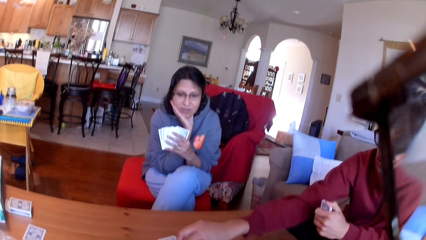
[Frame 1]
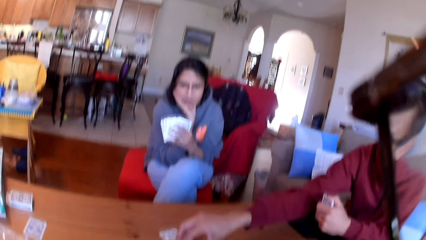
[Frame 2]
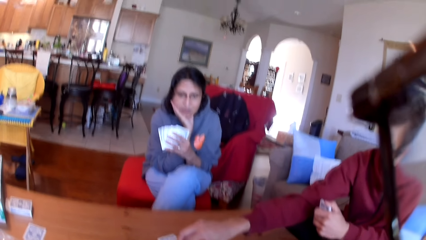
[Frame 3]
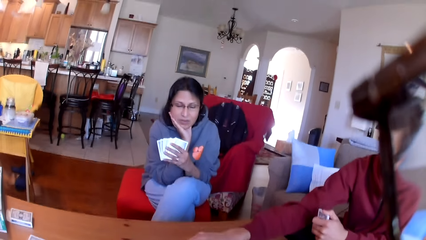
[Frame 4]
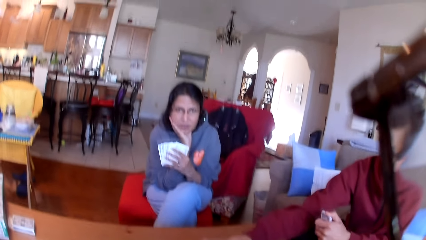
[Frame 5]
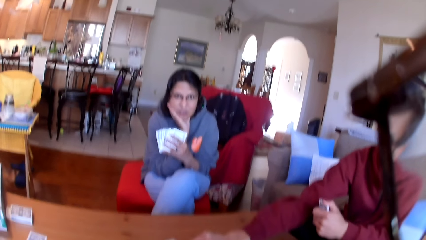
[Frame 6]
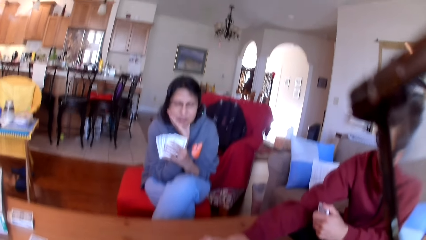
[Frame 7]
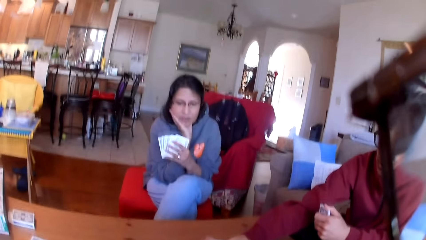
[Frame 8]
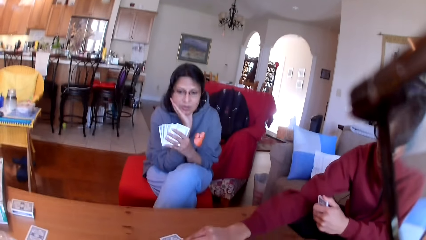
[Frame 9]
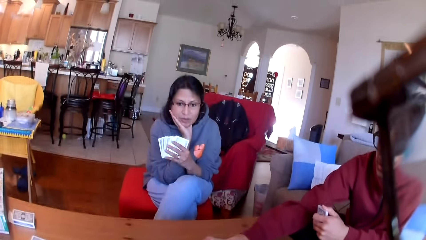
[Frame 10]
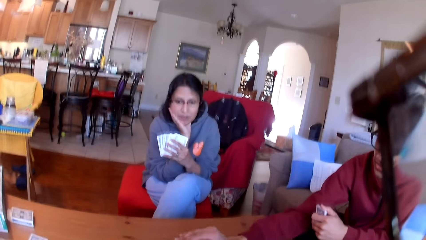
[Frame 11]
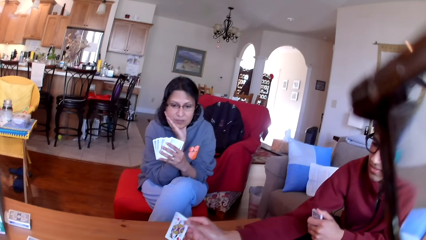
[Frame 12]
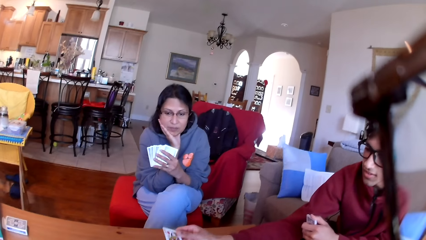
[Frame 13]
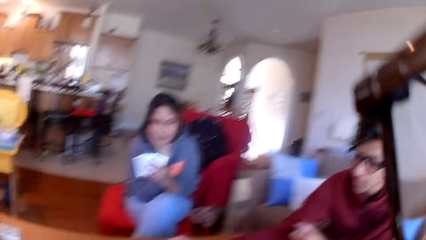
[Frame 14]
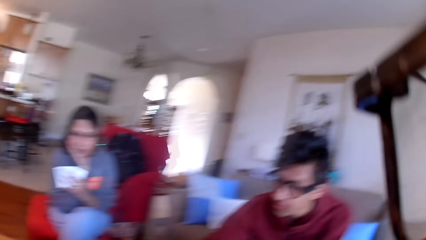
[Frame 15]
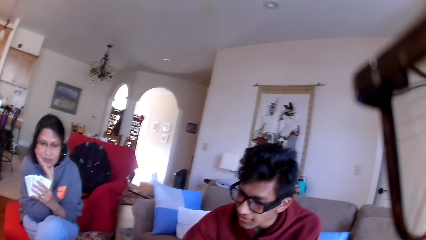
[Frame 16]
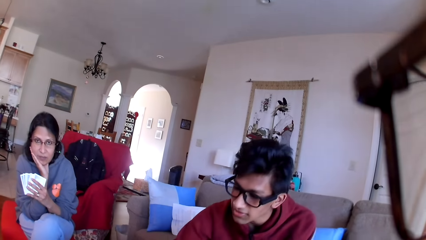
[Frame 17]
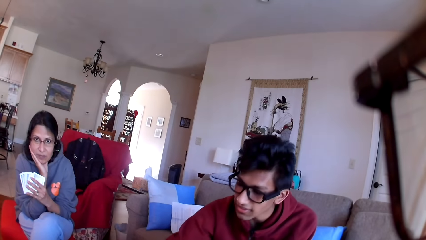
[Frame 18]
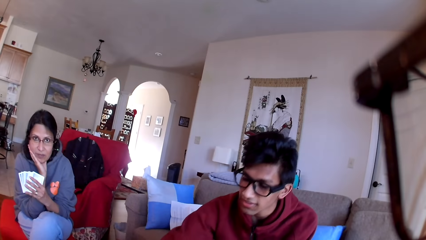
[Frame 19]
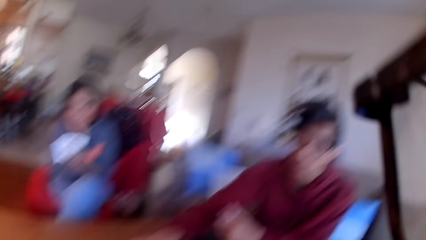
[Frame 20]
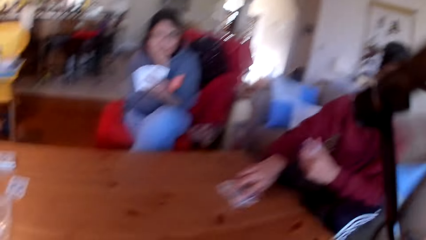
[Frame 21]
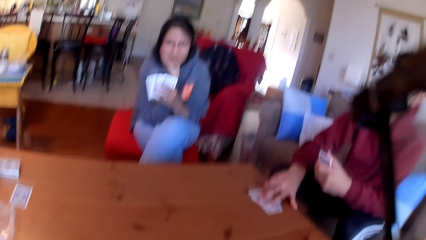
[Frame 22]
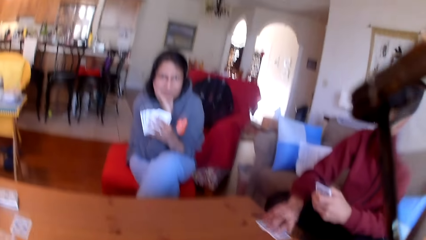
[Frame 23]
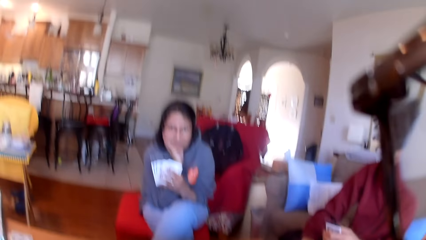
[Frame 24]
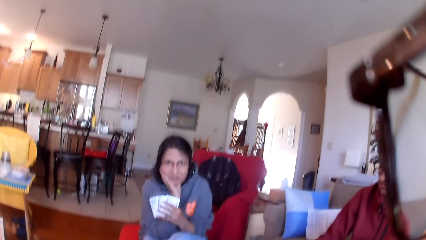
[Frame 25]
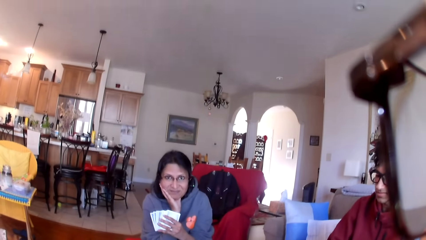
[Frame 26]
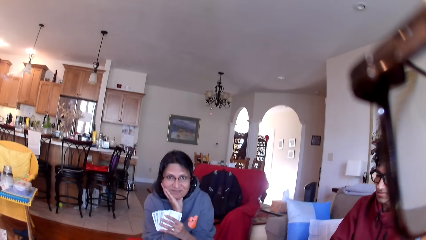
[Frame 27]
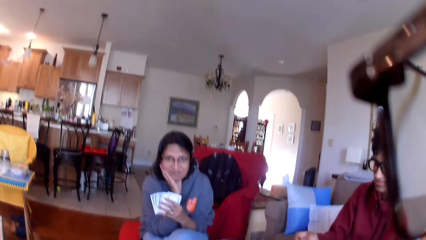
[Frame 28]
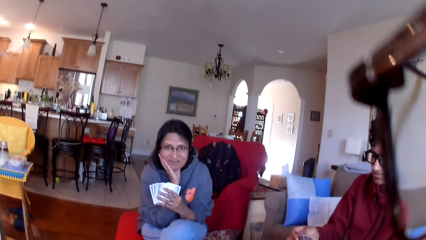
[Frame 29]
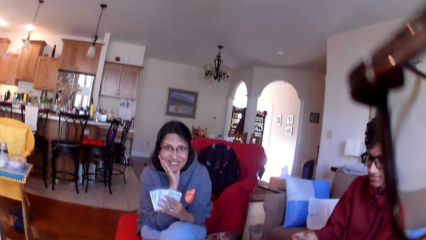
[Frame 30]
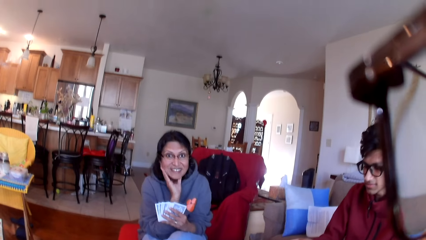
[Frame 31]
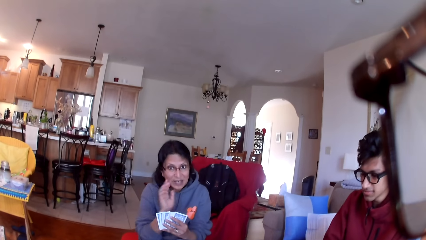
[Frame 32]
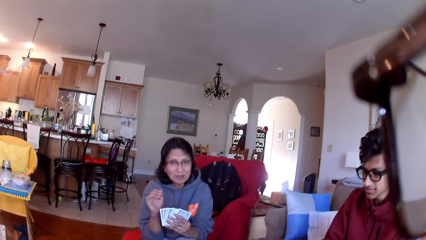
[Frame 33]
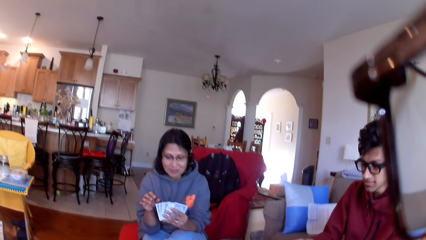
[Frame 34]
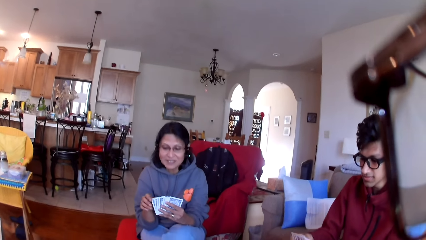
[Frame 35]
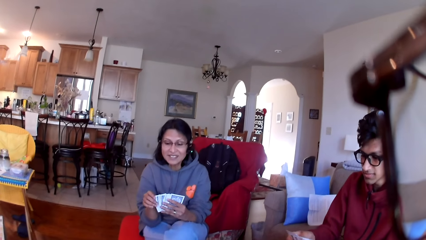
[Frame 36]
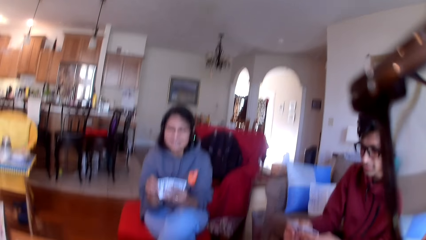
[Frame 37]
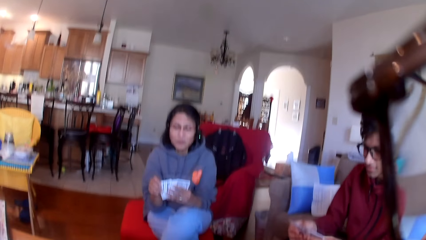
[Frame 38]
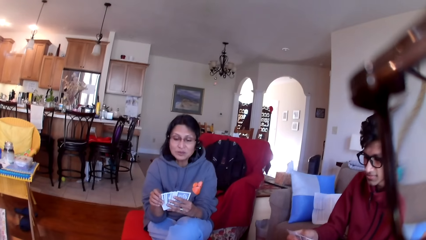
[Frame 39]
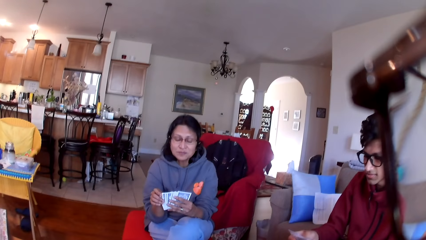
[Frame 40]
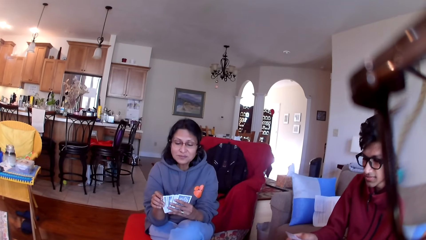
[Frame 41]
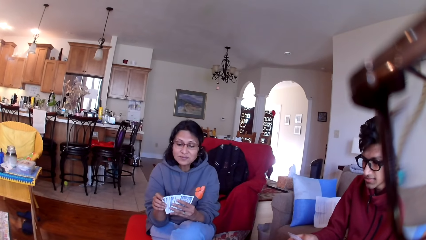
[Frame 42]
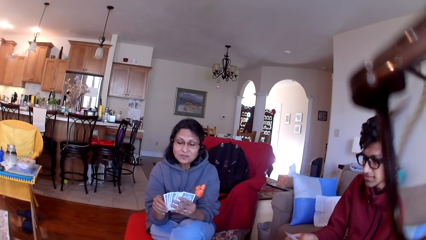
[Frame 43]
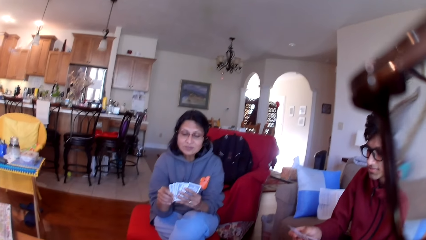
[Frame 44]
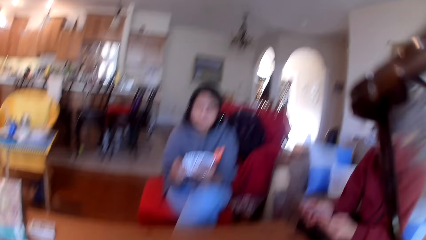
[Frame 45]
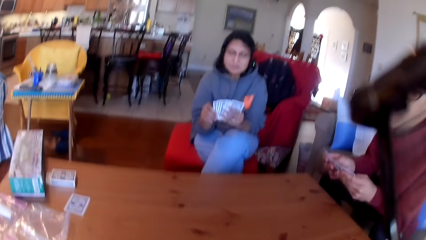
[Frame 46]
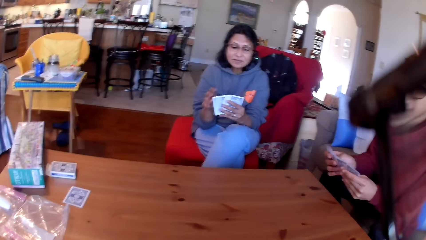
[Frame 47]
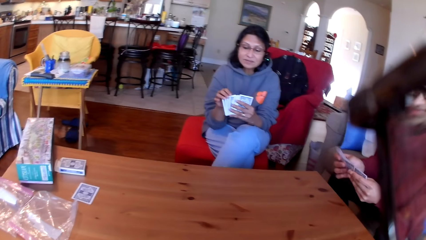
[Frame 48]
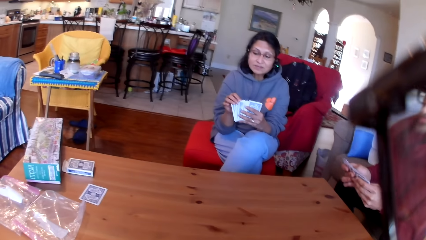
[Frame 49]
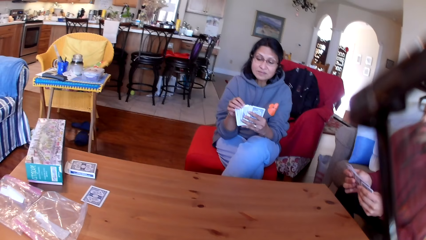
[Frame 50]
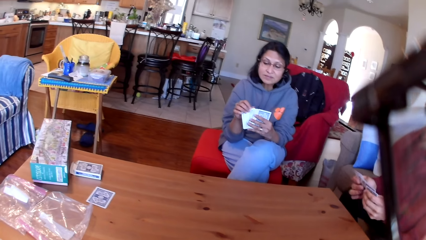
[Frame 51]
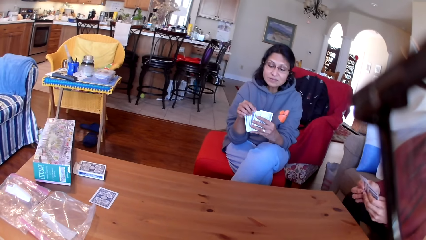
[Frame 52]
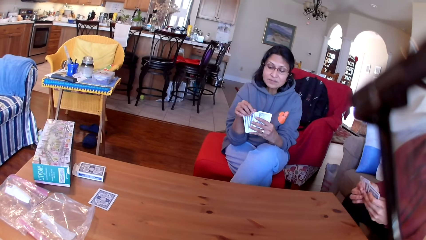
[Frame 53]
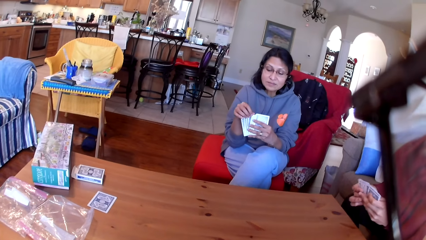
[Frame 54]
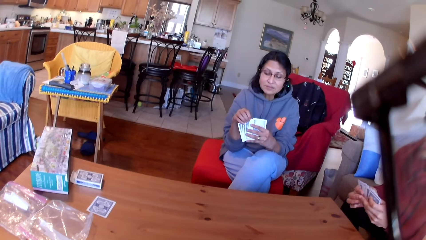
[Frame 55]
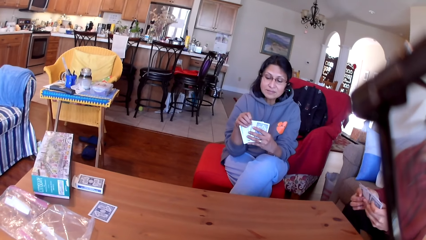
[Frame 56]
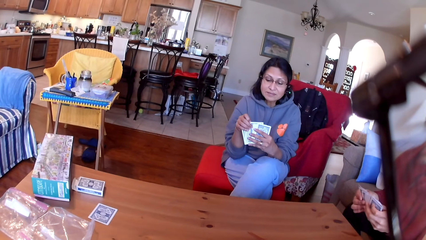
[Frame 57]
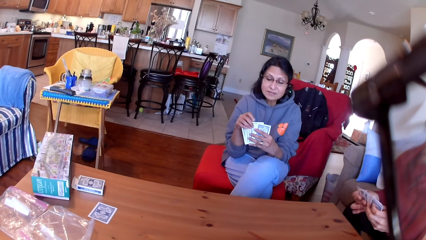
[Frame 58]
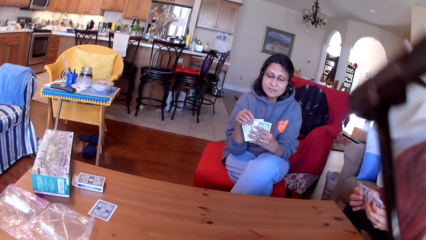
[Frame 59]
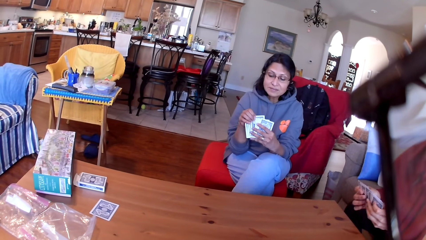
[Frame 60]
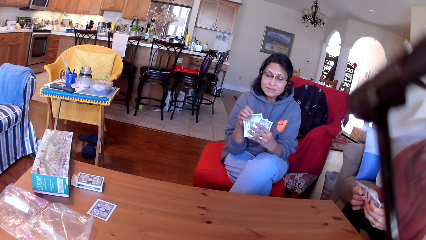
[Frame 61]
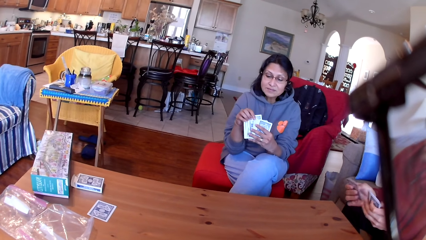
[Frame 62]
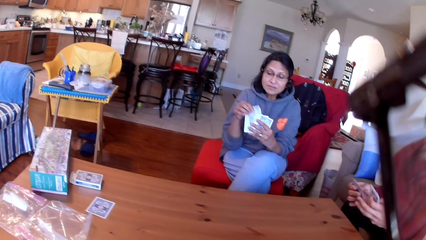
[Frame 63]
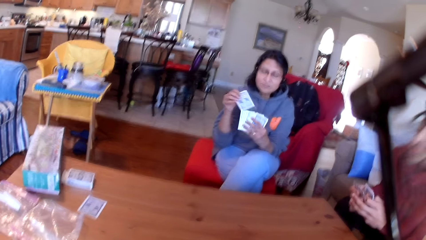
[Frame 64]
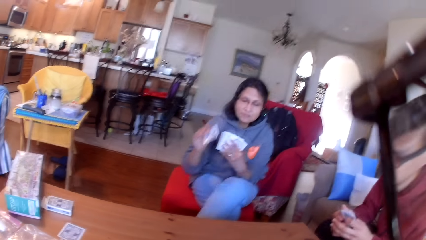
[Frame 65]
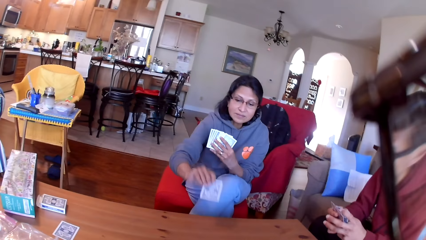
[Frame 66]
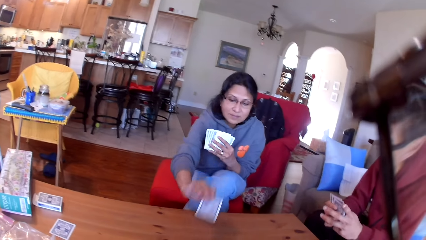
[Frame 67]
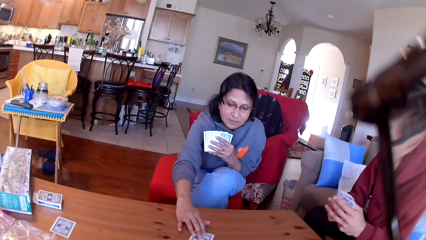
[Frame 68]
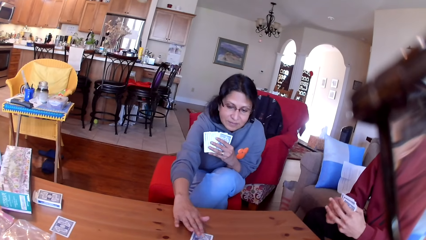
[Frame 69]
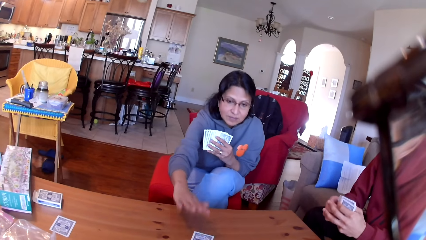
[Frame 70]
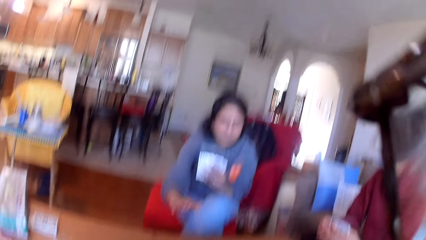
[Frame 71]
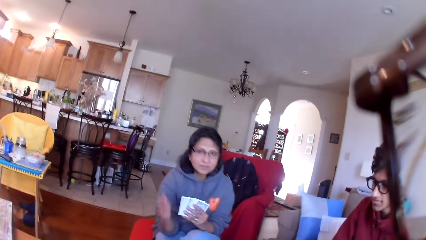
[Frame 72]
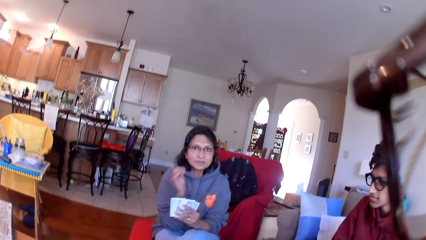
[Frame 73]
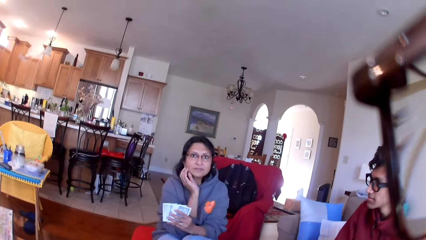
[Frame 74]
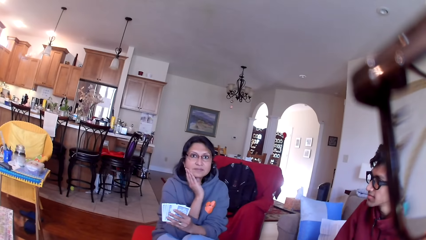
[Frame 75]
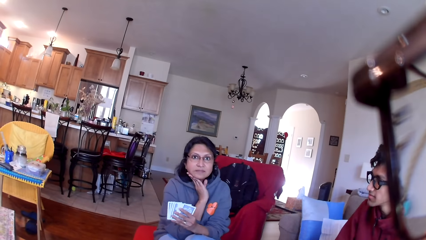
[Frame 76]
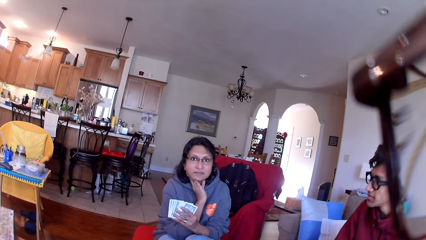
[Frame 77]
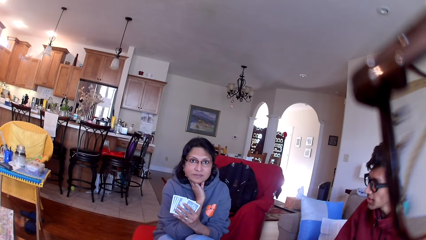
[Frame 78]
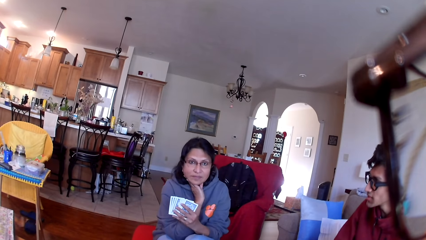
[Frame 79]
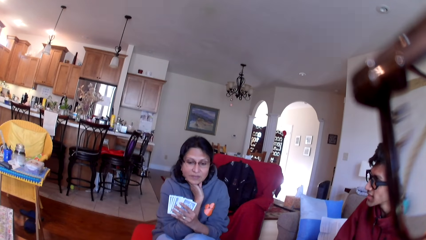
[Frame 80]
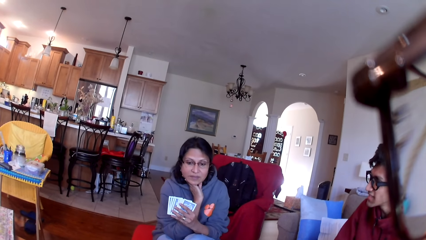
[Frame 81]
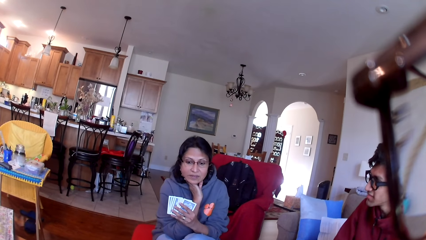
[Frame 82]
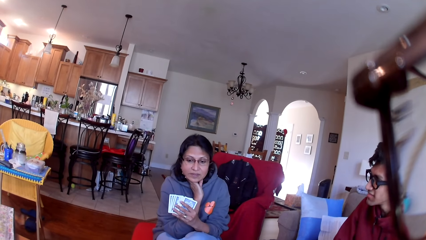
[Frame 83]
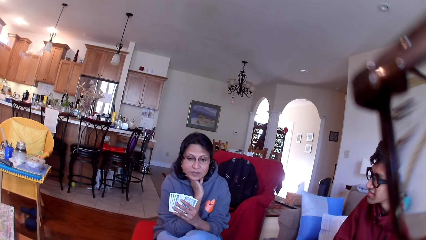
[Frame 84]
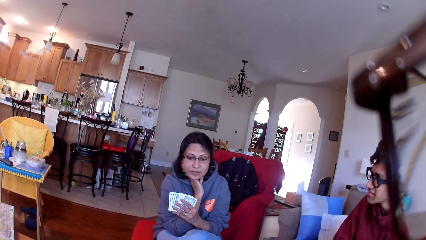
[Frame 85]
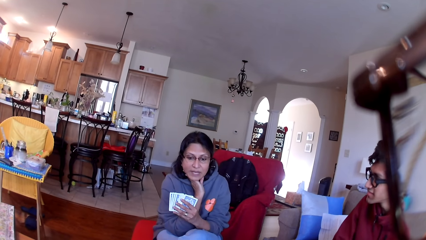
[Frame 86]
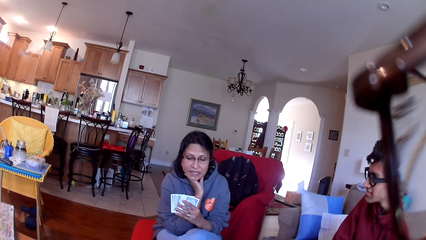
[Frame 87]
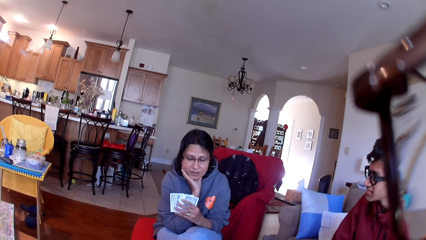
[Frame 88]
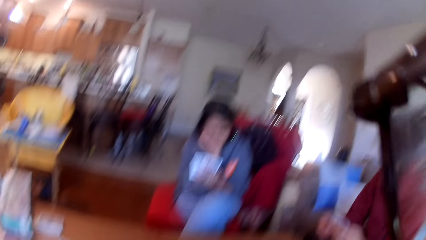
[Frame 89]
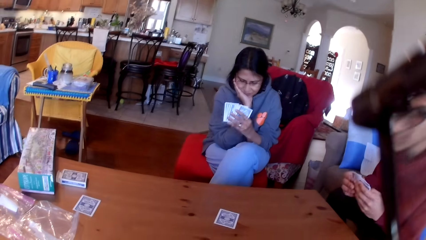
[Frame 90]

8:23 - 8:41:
A person picks up the card from the table. The camera wearer stares at another person and the first person. The other person stares at the cards in her hands. The first person moves the cards in his hands. The other person puts the card on the table. The camera wearer stares at the other person and the first person.
